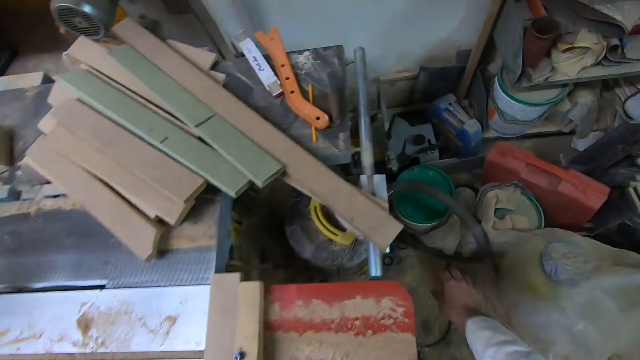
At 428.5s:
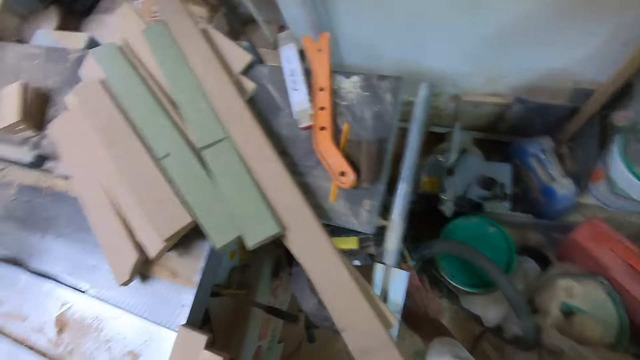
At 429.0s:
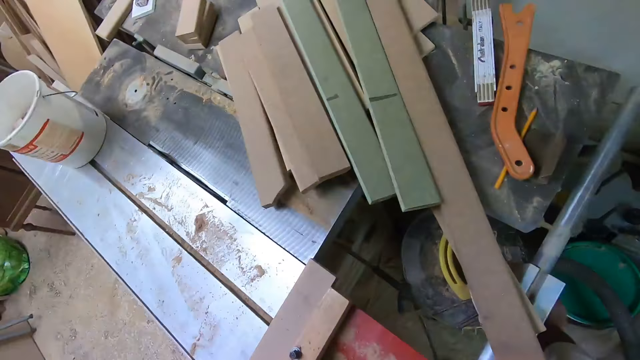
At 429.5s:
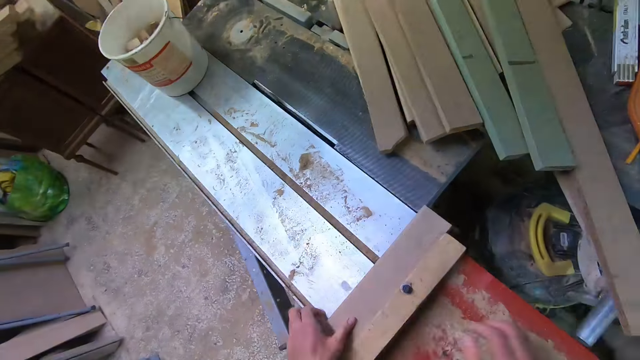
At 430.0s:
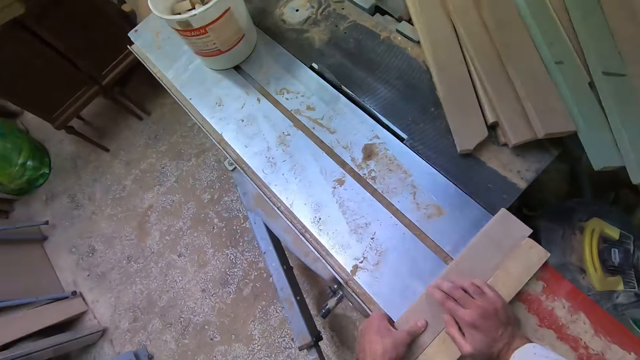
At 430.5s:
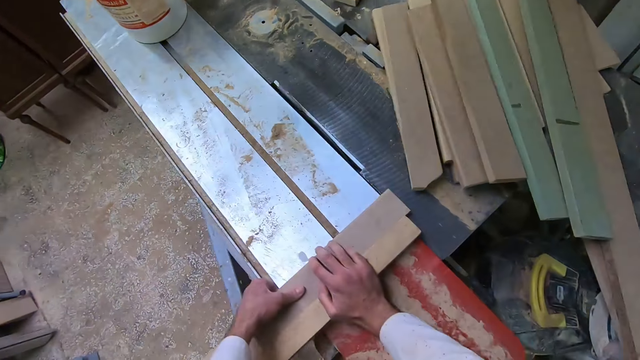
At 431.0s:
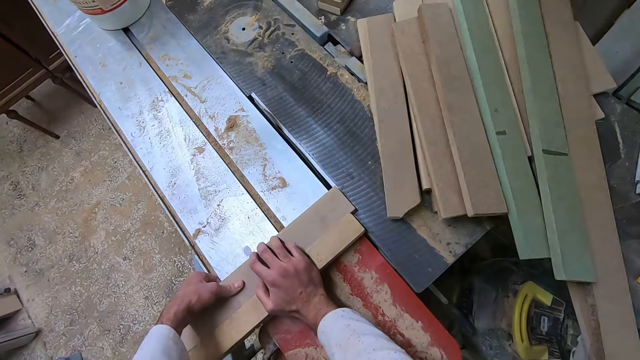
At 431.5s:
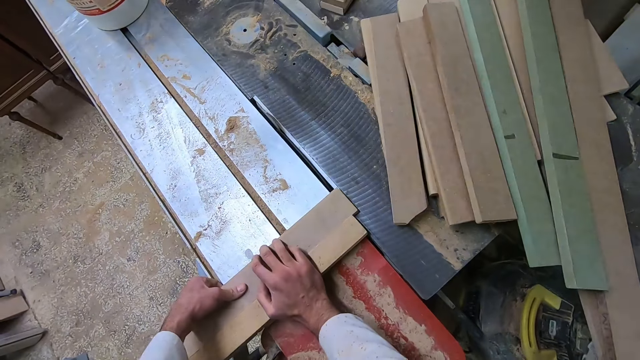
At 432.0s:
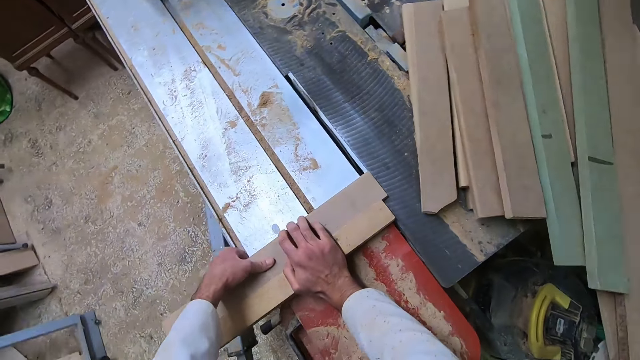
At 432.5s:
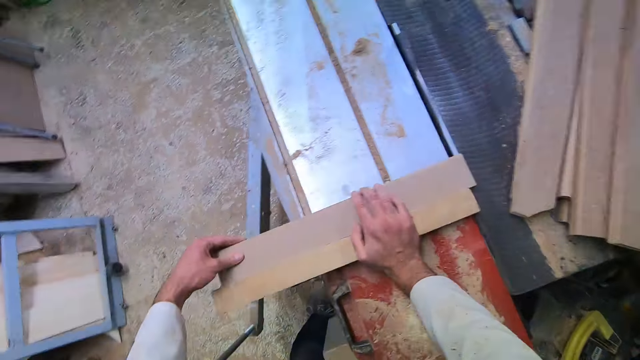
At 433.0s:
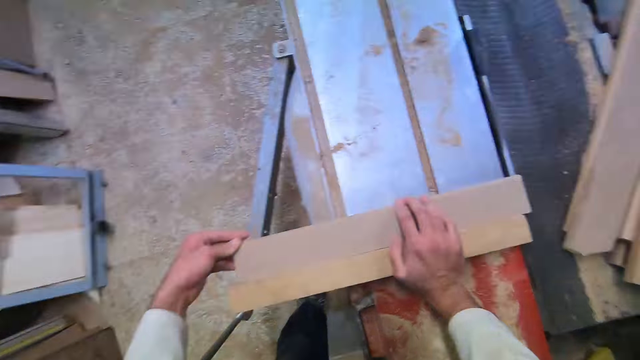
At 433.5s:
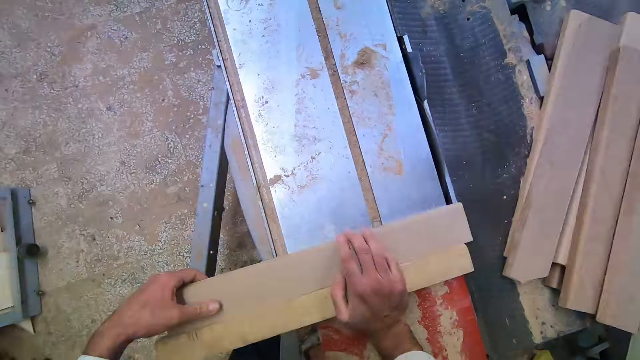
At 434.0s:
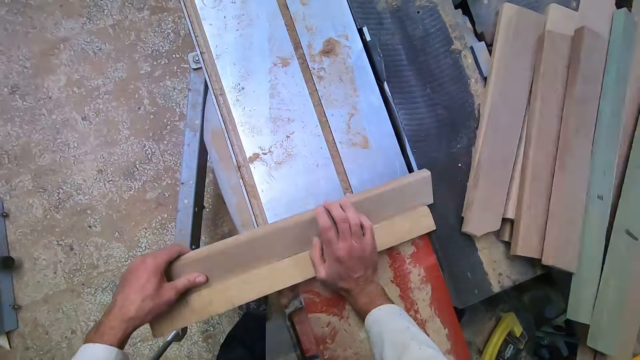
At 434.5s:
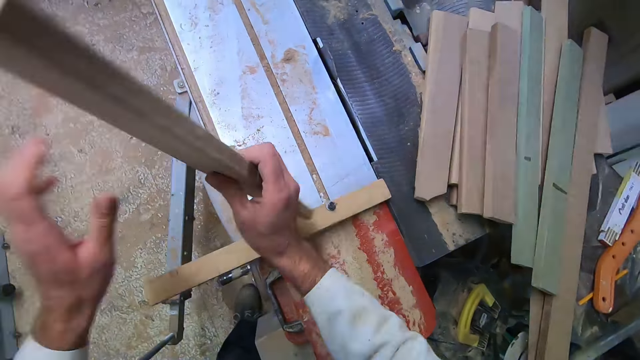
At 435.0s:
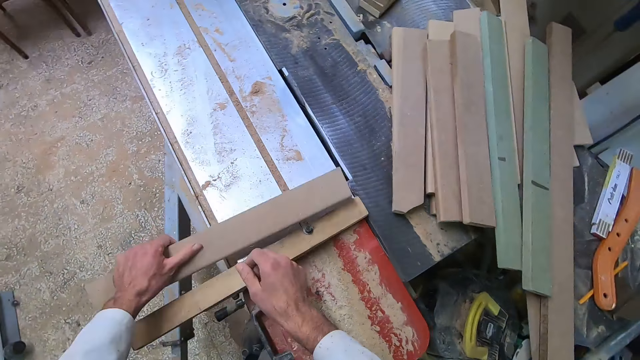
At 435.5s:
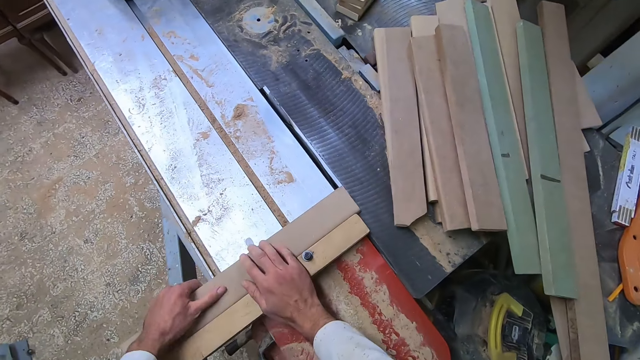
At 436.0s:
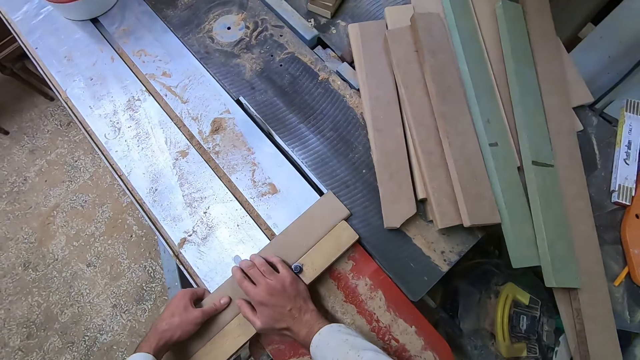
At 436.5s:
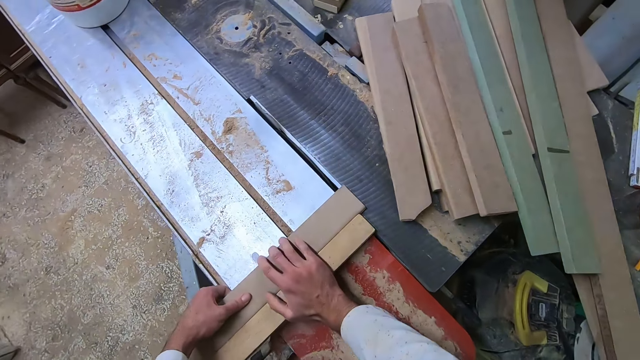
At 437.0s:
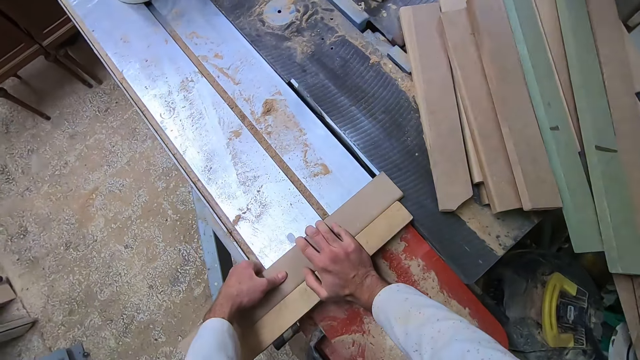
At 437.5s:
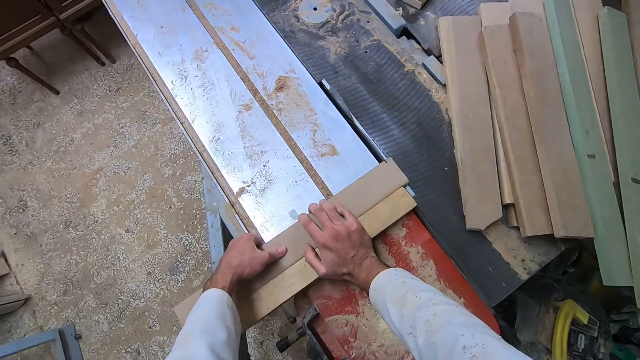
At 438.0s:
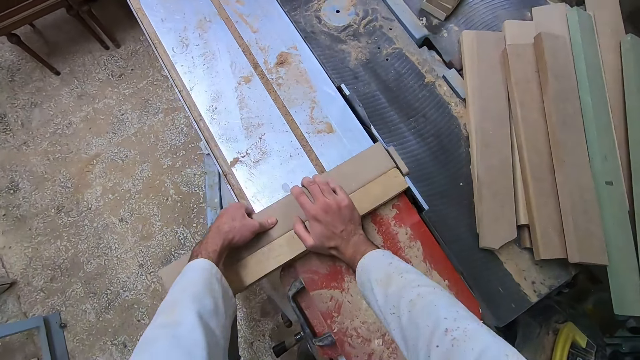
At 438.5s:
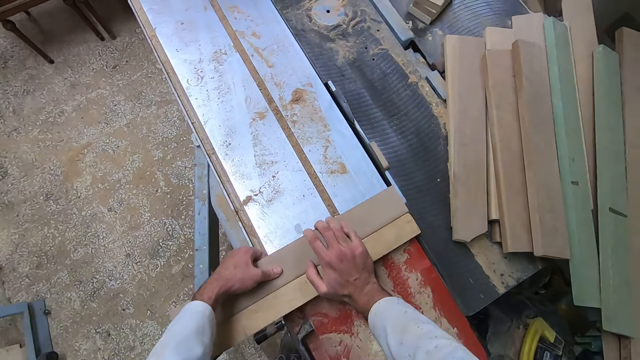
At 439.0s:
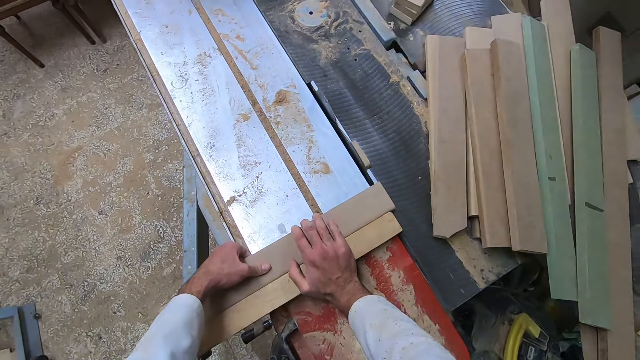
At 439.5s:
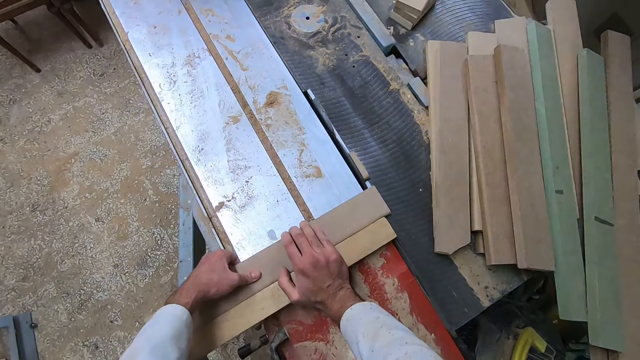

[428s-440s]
The camera wearer turns on the sliding table saw. They push the slider. They change the other side of the wood. They turn the wood on the slider. They adjust the wood on the slider. They cut the wood with the cutting machine into small pieces. They adjust the wood on the slider.

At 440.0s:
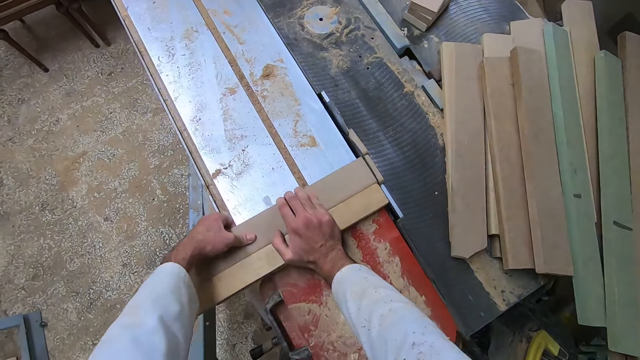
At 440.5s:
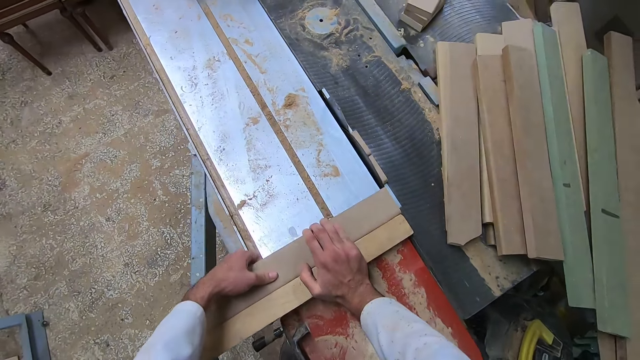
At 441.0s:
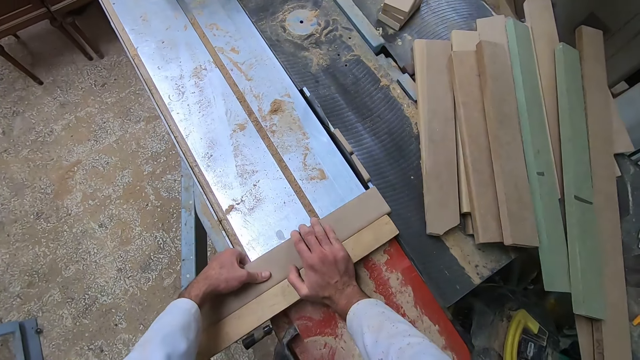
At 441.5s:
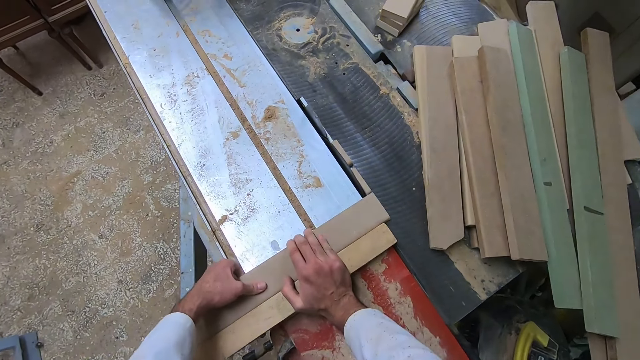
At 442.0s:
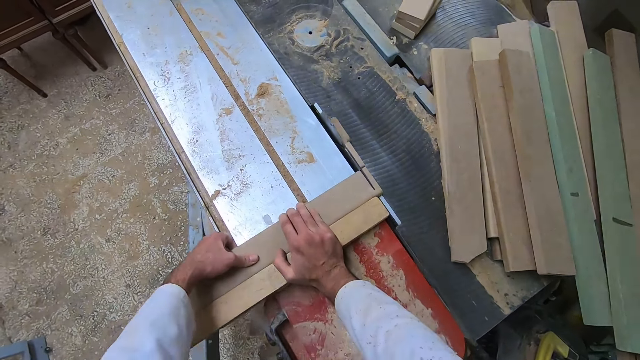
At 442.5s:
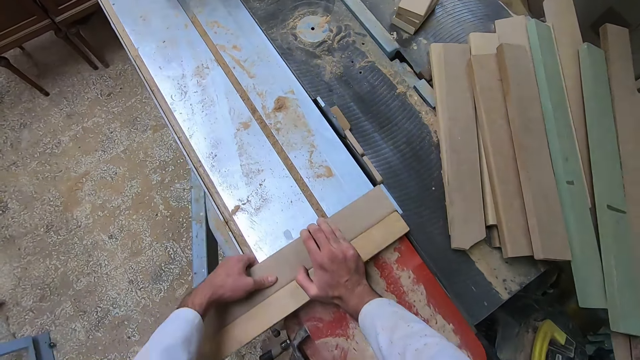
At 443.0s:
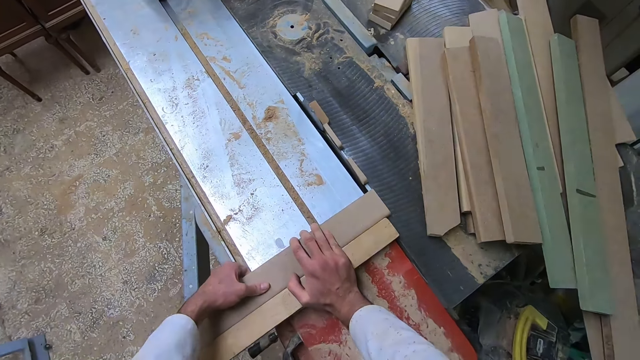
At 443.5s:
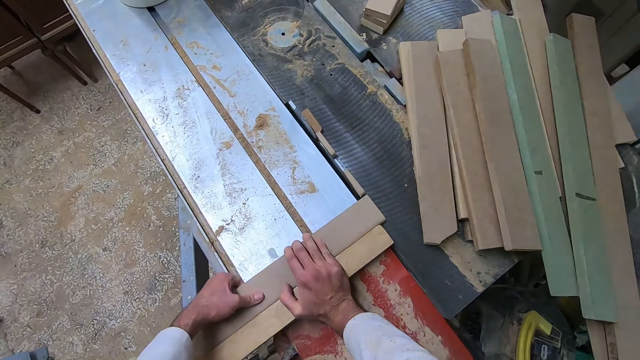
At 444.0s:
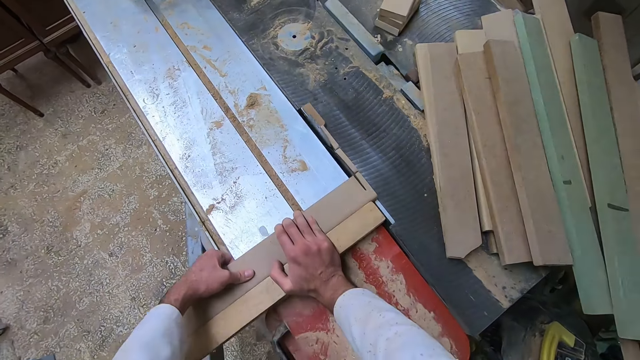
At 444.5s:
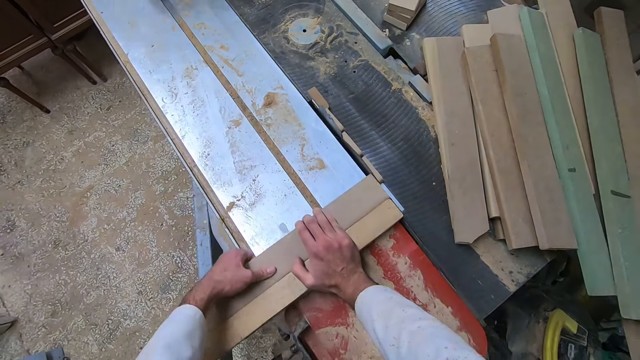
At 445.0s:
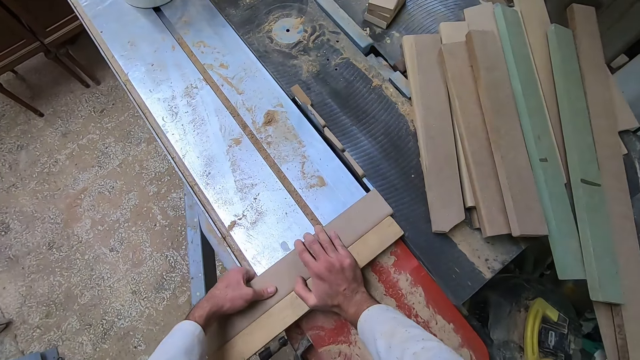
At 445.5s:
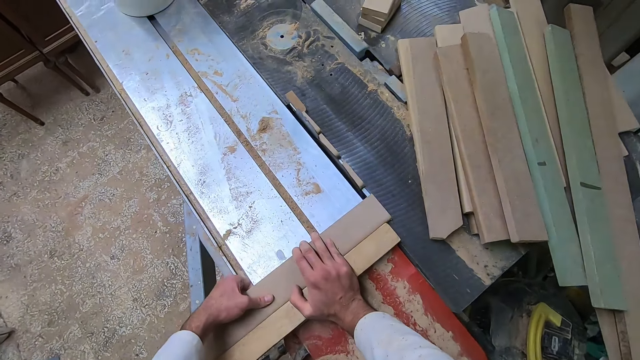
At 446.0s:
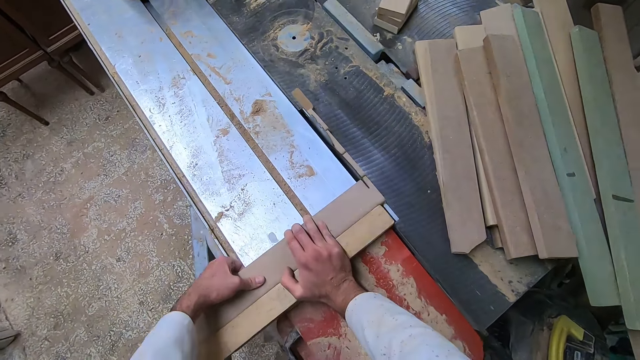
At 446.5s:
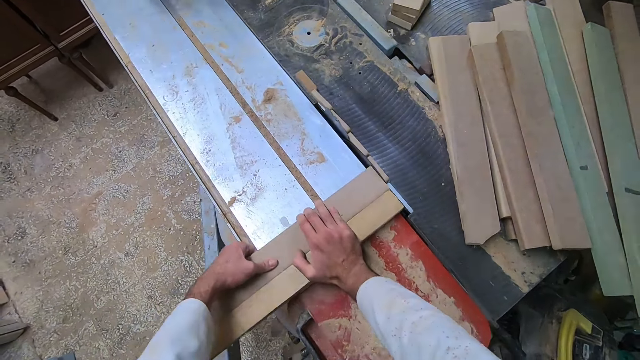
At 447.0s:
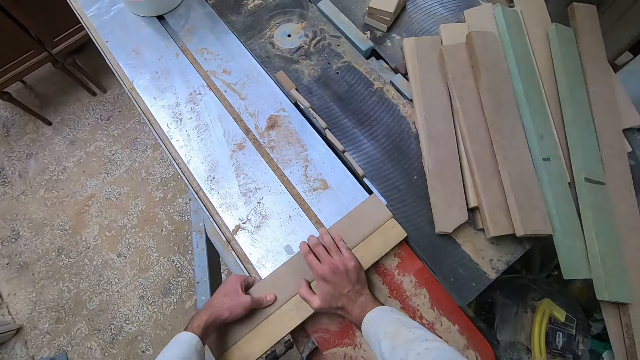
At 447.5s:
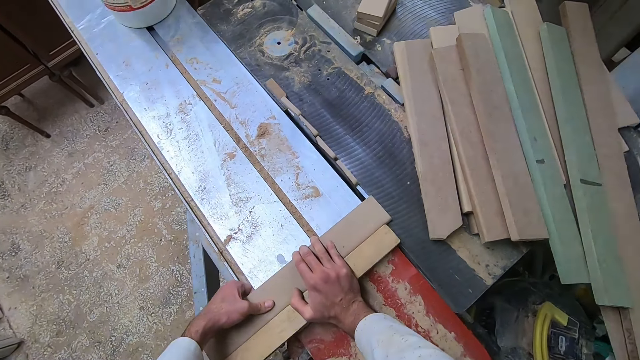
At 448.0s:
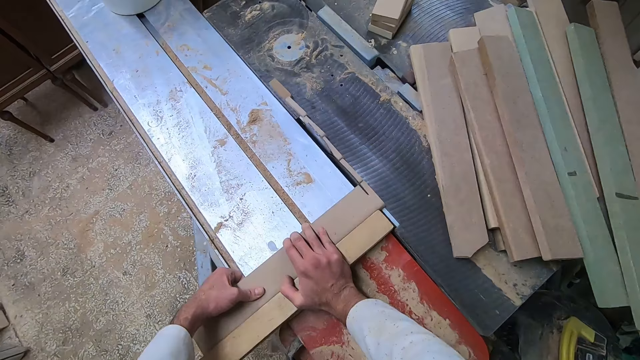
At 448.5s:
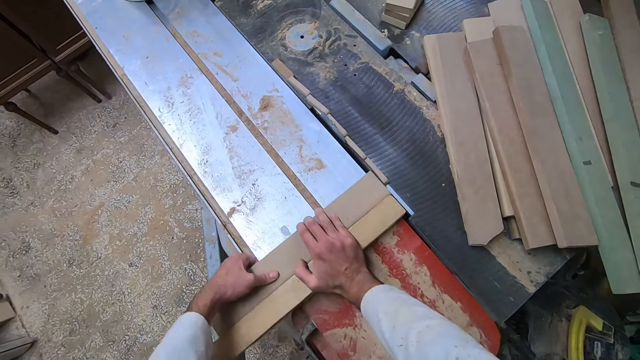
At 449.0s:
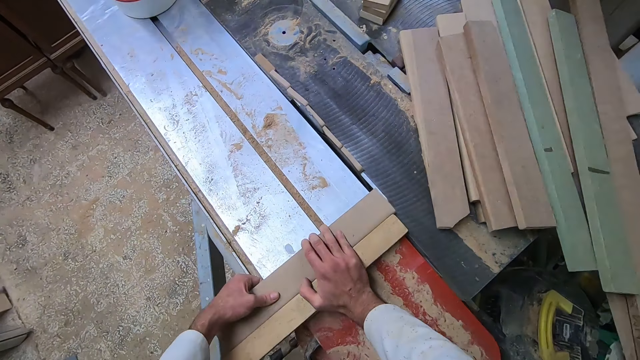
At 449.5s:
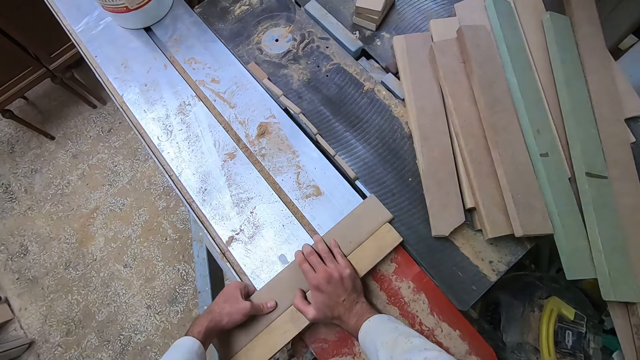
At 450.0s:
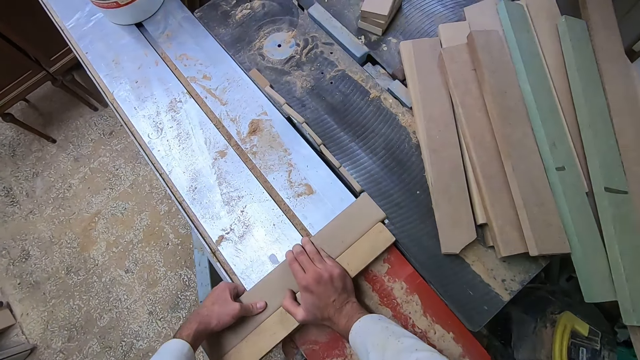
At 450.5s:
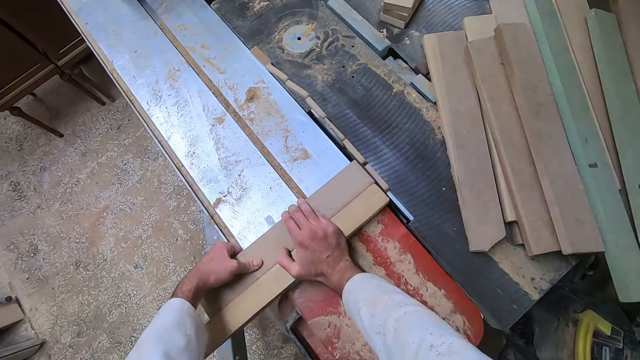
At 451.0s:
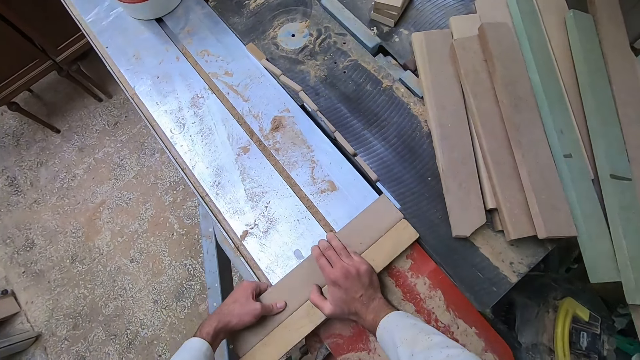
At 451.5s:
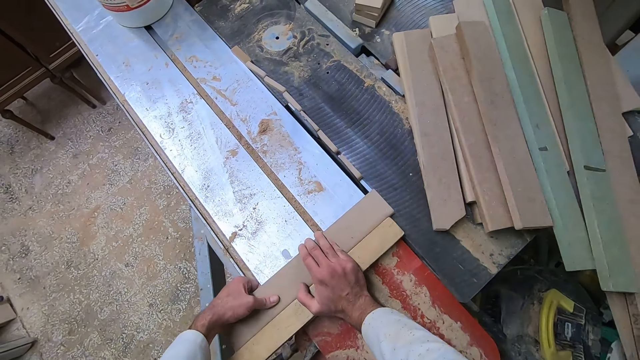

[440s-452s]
The camera wearer cuts a piece of the wood with the saw. They adjust the wood on the slider. They cut a piece of the wood with the saw. They adjust the wood on the slider. They cut a piece of the wood with the saw. They adjust the wood on the slider. They cut a piece of the wood with the saw. They adjust the wood on the slider. They cut a piece of the wood with the saw. They adjust the wood on the slider. They cut a piece of the wood with the saw. They adjust the wood on the slider.
